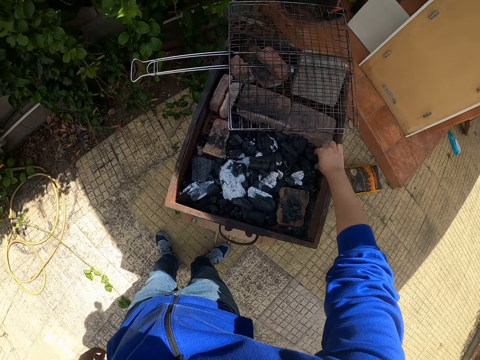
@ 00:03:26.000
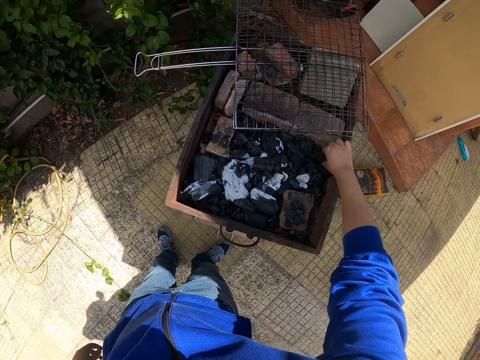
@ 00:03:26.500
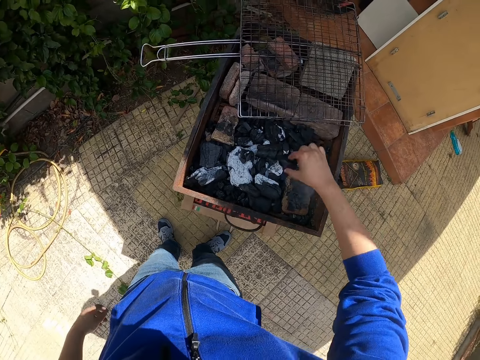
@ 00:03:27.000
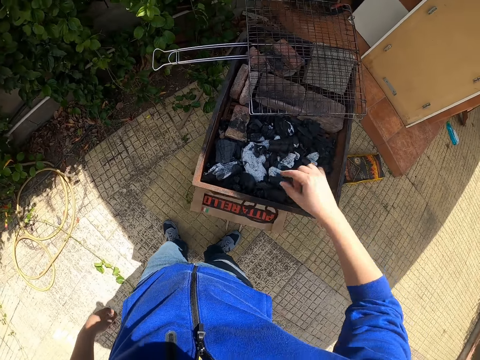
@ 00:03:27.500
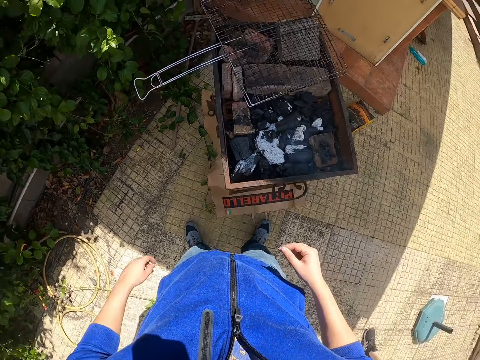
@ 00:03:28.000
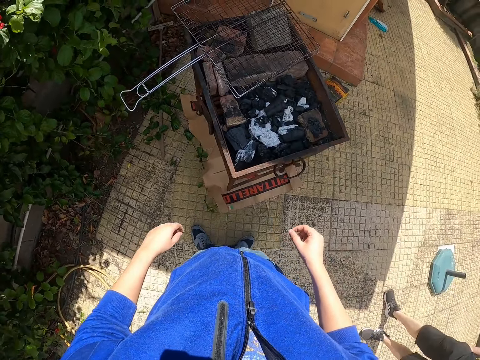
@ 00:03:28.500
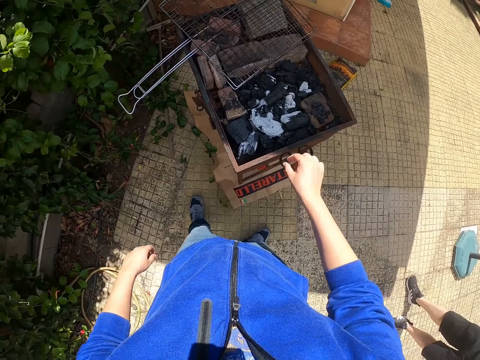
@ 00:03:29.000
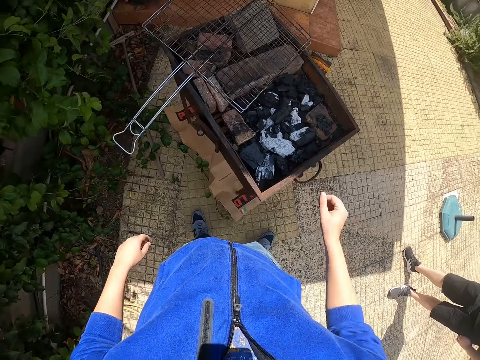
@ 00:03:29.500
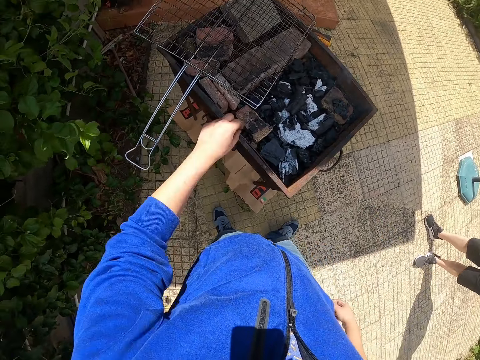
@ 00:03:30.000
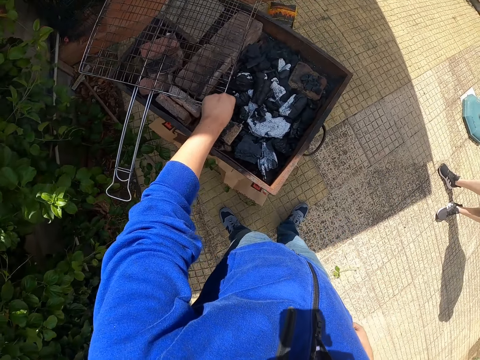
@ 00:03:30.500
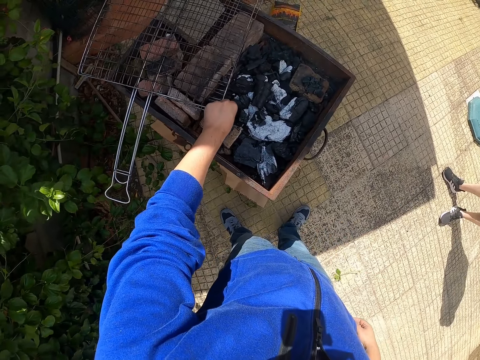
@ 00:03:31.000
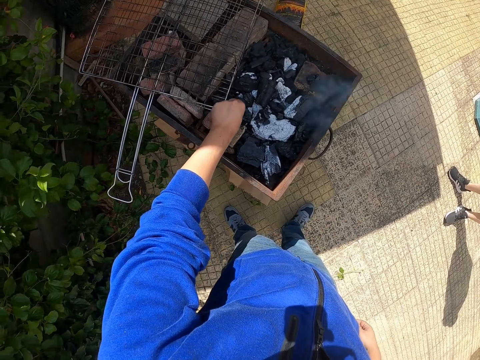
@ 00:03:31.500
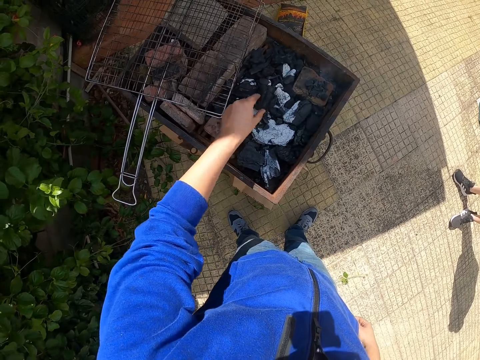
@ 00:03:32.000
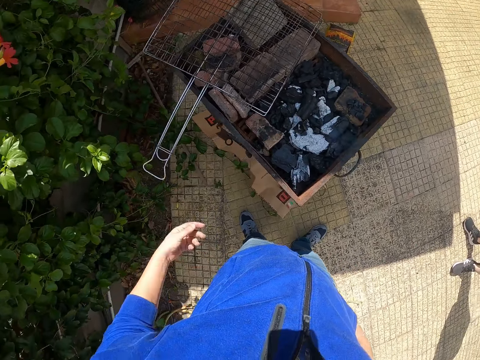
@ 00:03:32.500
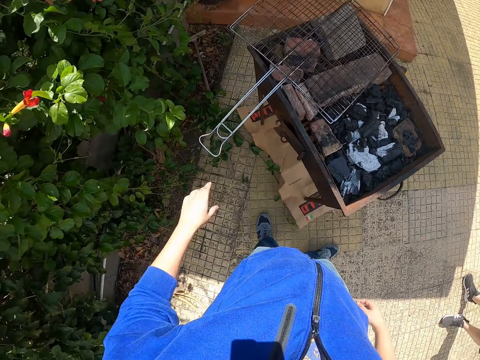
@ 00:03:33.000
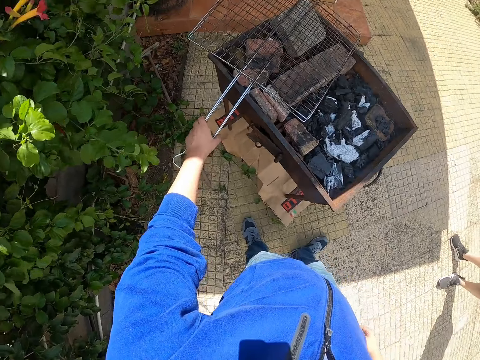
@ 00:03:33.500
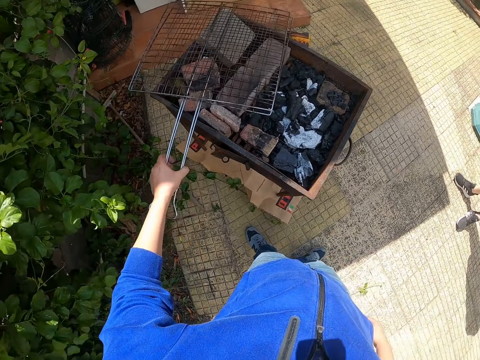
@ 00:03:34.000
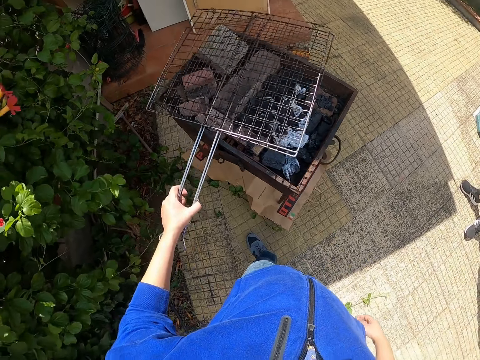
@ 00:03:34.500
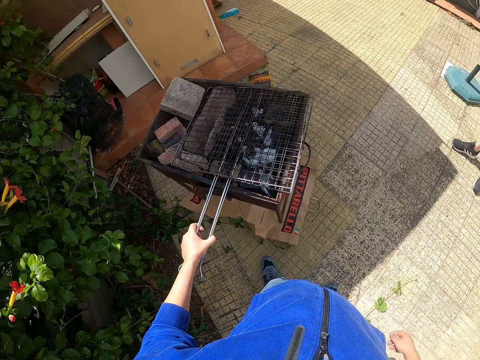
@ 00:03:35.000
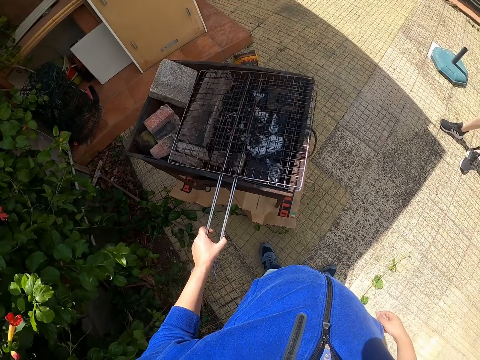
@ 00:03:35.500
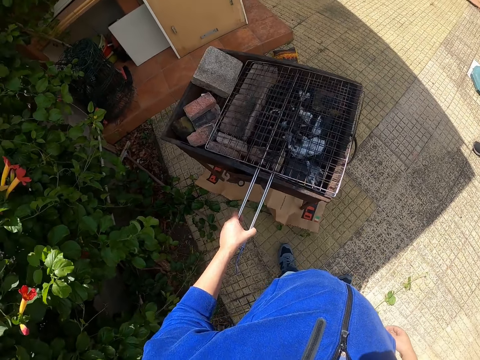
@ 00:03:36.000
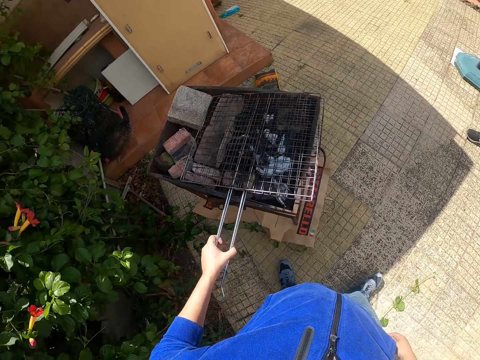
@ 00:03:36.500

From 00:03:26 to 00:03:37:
The camera wearer picks up the charcoal. He puts the charcoal down, moves beside the charcoal cooker, picks up the charcoal and puts the charcoal down. He shakes the hand. He carries the baking rack with his left hand. He picks up the wire mesh. He covers the grilling pot with the baking rack in his left hand.

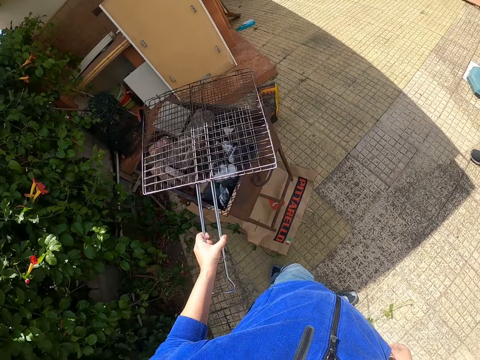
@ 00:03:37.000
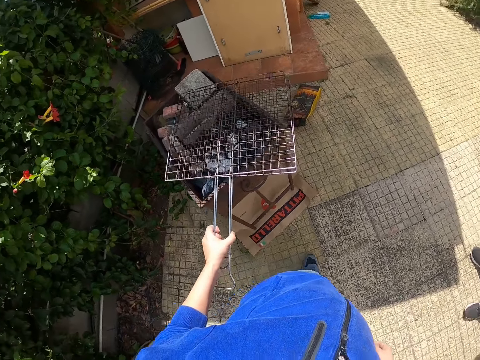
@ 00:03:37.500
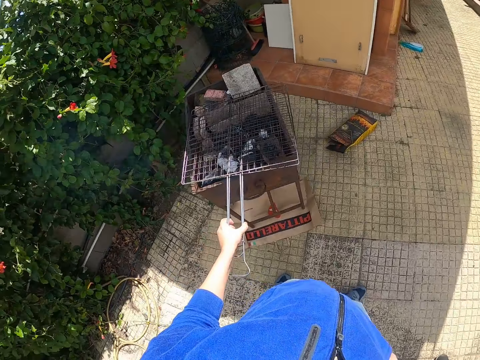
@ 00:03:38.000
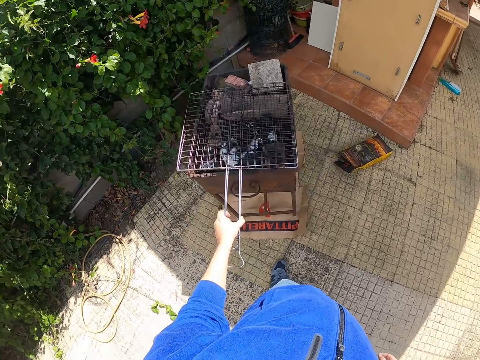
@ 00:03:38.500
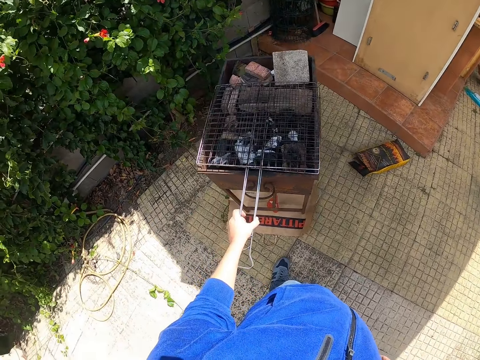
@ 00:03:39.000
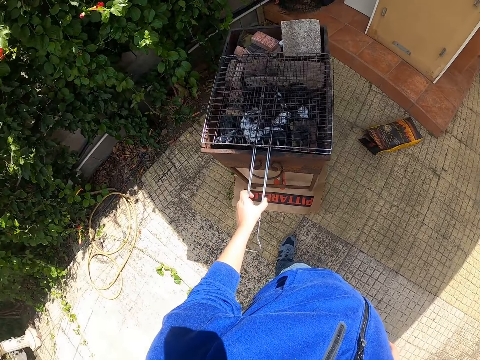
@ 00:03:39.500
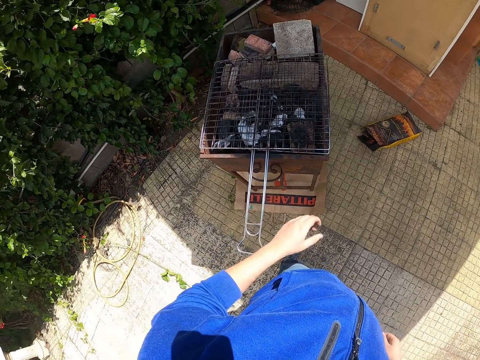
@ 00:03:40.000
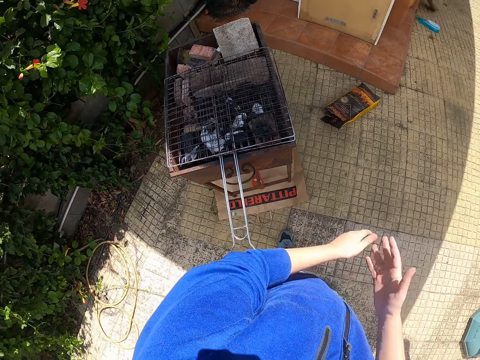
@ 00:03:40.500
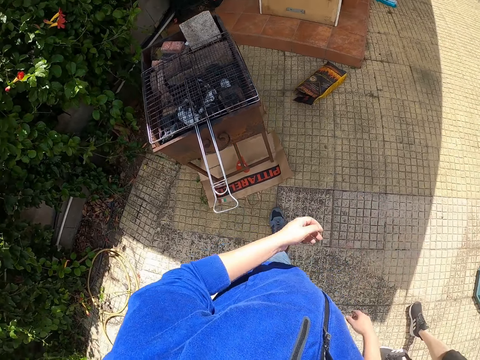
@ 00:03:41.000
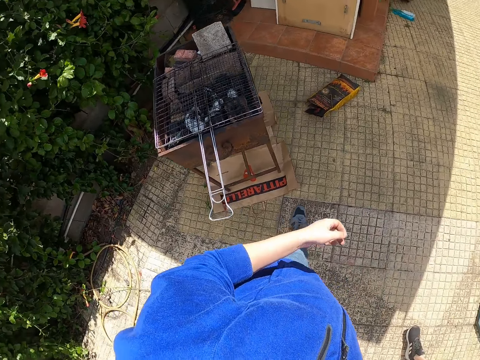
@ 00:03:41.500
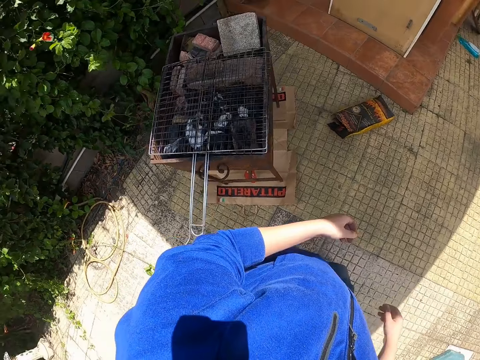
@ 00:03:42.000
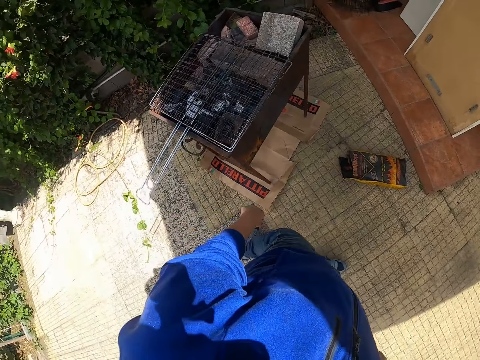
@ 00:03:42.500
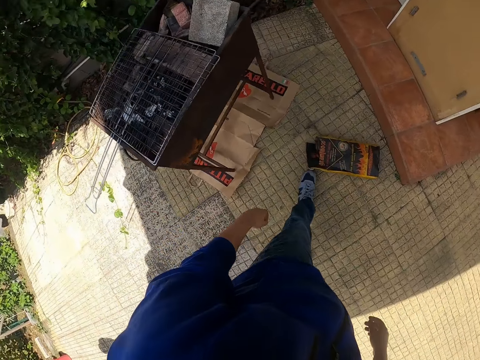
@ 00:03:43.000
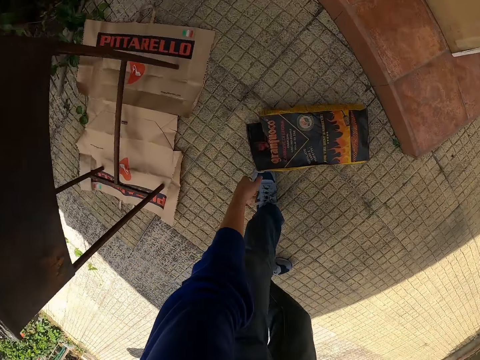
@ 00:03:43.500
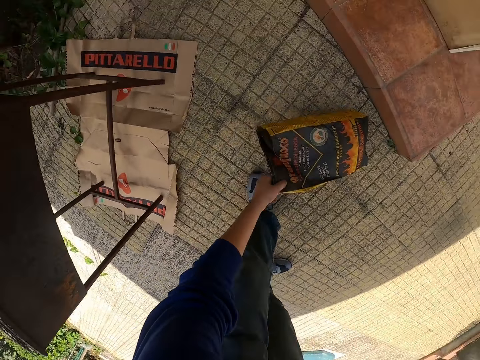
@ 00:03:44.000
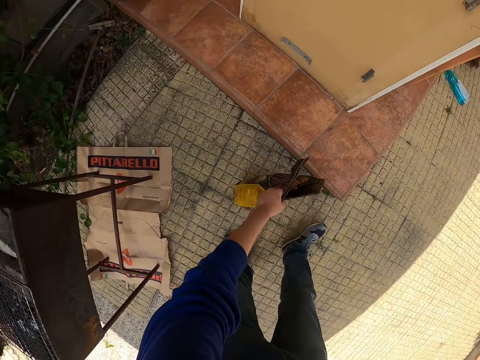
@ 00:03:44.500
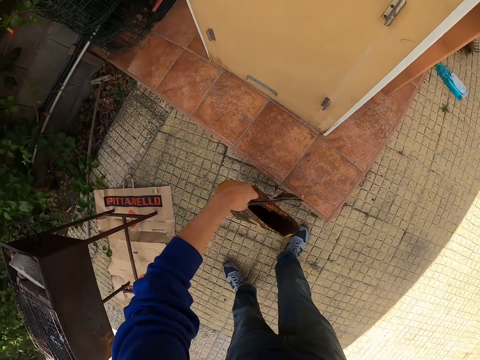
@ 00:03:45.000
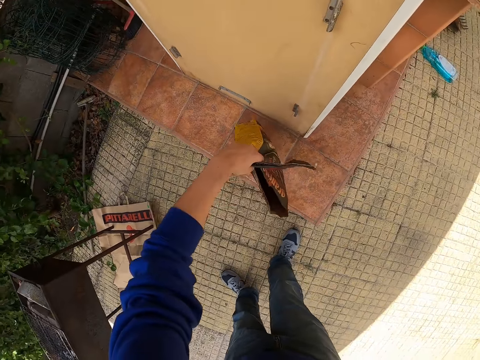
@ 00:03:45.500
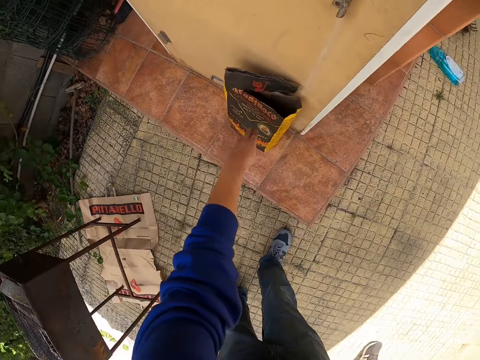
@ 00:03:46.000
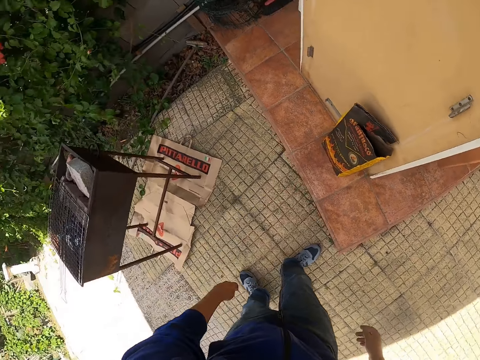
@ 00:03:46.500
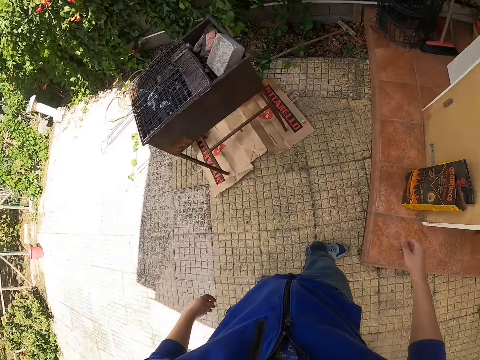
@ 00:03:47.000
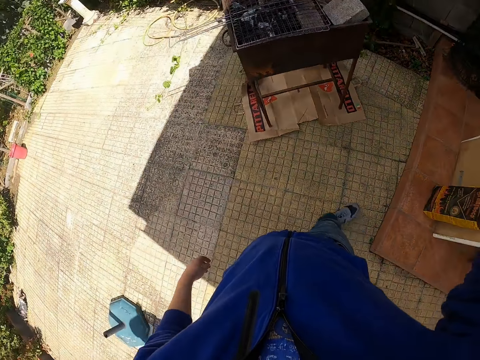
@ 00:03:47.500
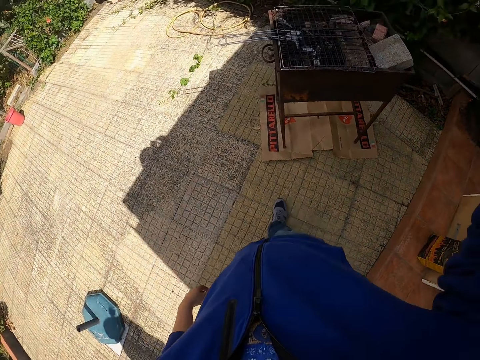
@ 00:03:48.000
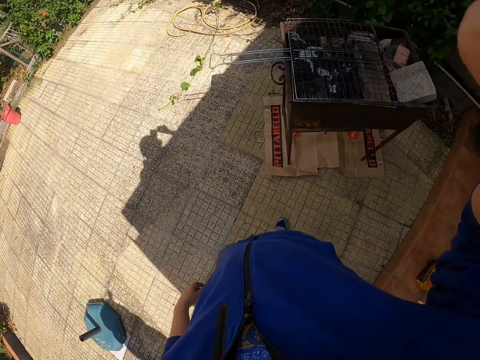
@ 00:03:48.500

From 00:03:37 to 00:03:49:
The camera wearer holds the wire. He puts the wire on the charcoal cooker. He rubs the hands. He walks beside the charcoal cooker. He carries the nylon of charcoal or bag from the floor with his left hand. He picks up the bag and holds the bag. He drops the nylon of charcoal on the floor beside the wall with his left hand. He walks on the compound. He lifts the hand.
